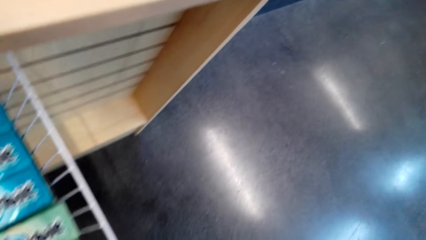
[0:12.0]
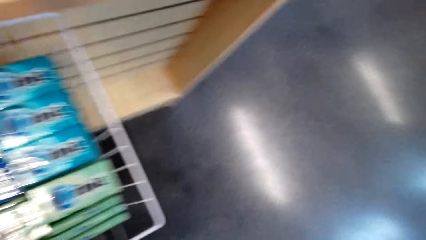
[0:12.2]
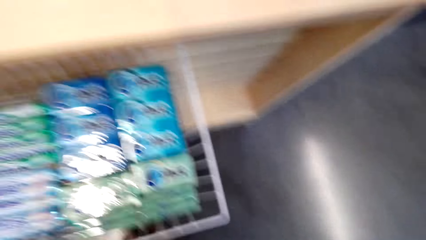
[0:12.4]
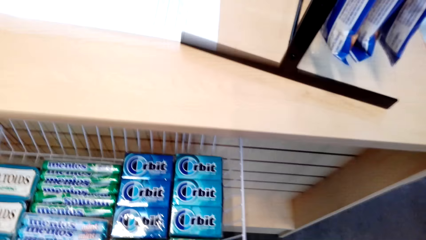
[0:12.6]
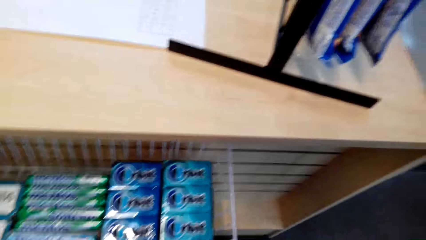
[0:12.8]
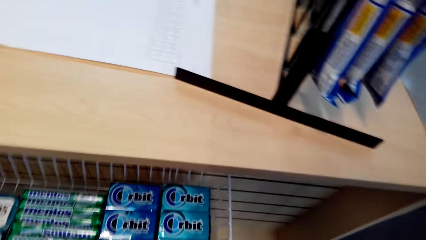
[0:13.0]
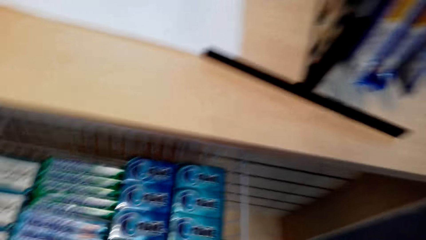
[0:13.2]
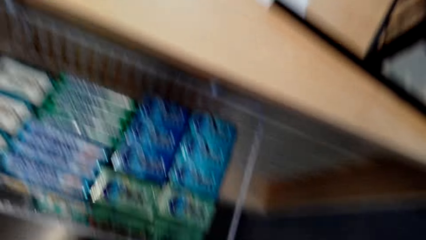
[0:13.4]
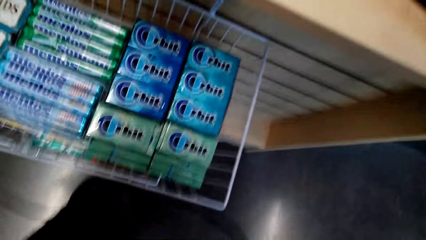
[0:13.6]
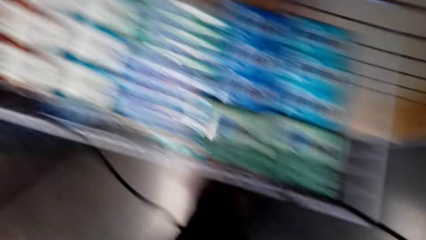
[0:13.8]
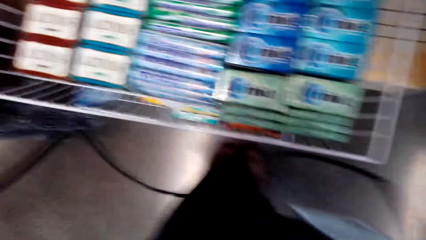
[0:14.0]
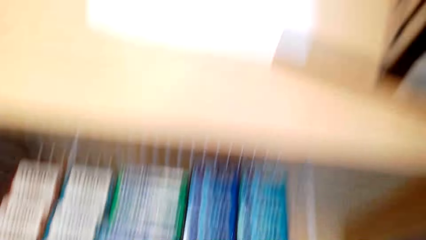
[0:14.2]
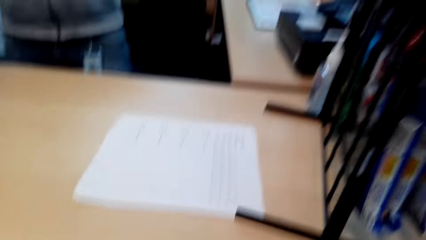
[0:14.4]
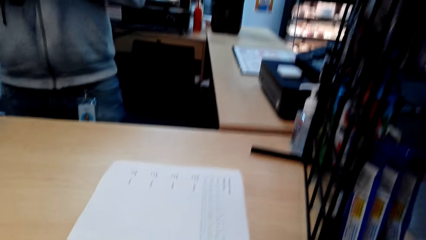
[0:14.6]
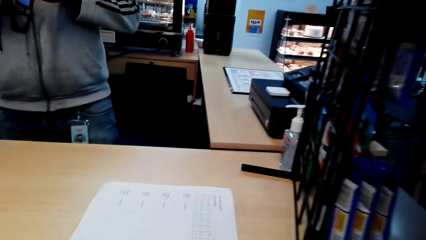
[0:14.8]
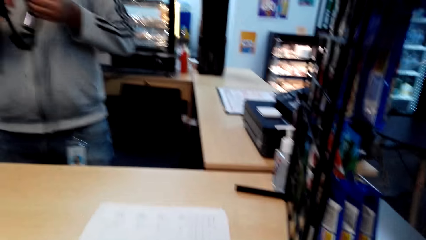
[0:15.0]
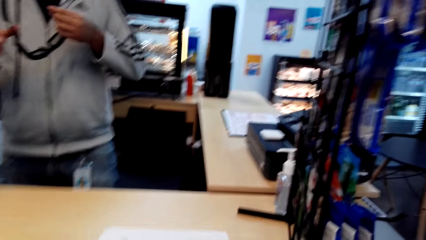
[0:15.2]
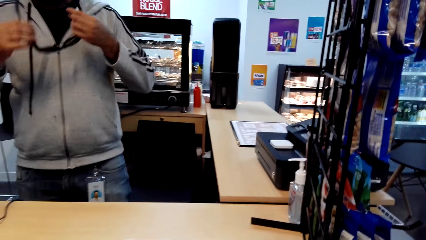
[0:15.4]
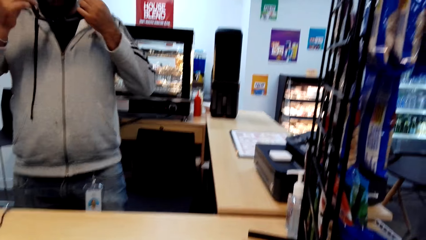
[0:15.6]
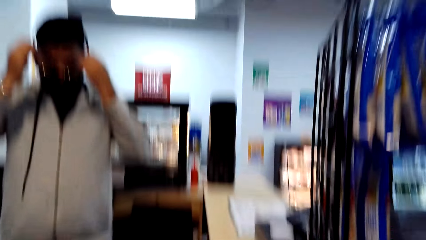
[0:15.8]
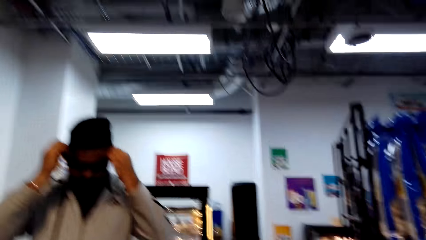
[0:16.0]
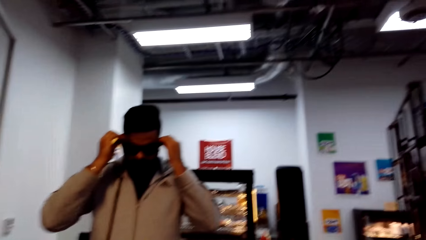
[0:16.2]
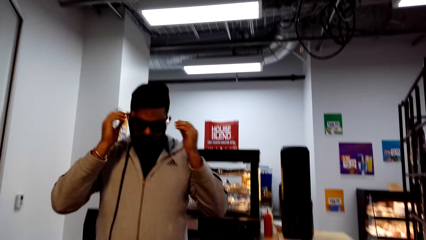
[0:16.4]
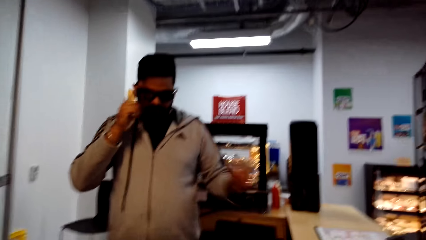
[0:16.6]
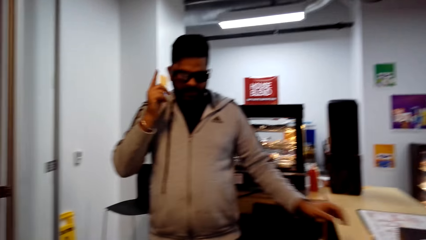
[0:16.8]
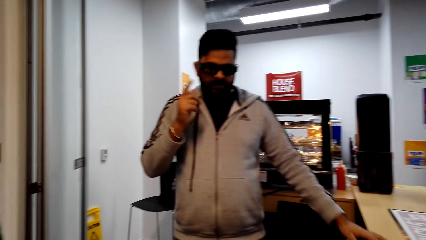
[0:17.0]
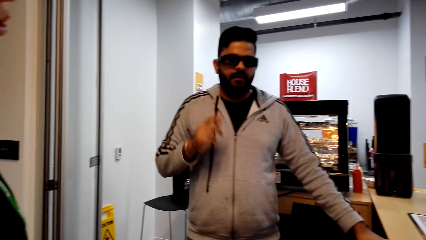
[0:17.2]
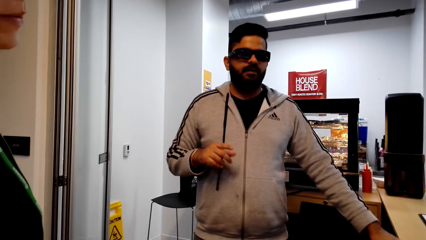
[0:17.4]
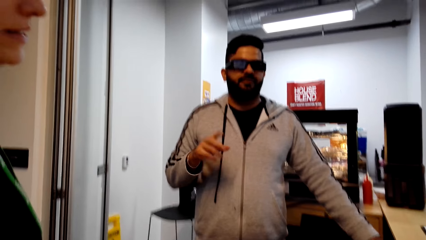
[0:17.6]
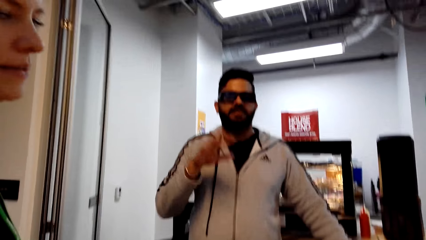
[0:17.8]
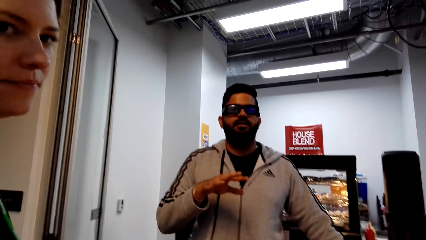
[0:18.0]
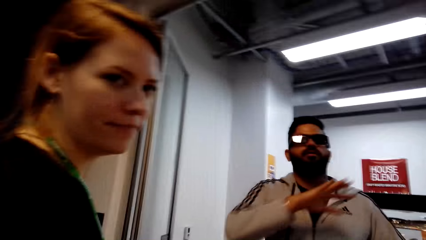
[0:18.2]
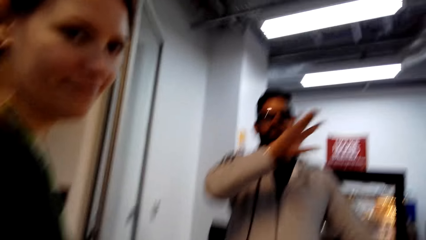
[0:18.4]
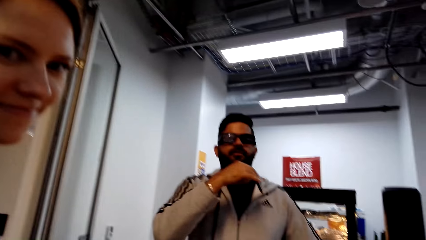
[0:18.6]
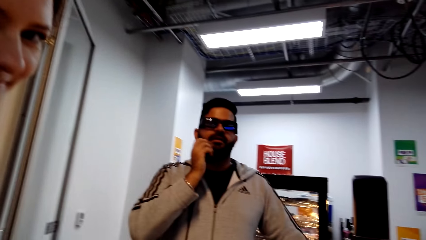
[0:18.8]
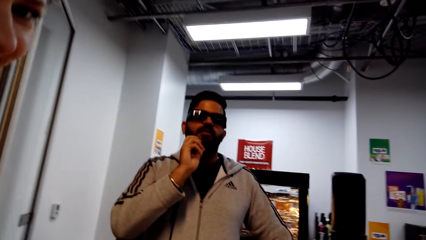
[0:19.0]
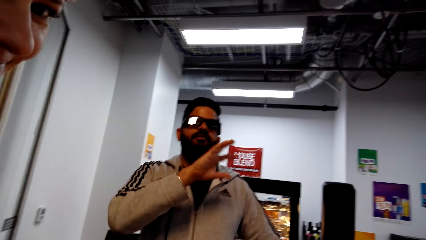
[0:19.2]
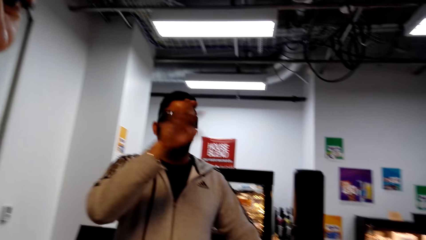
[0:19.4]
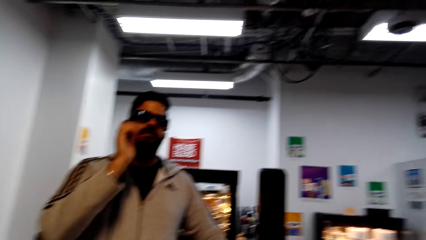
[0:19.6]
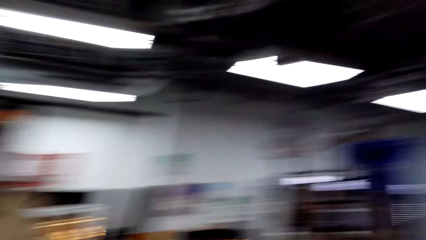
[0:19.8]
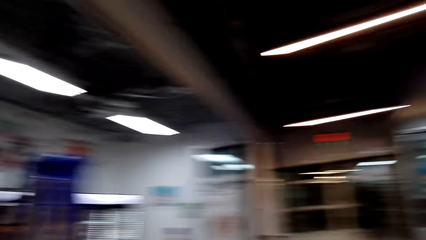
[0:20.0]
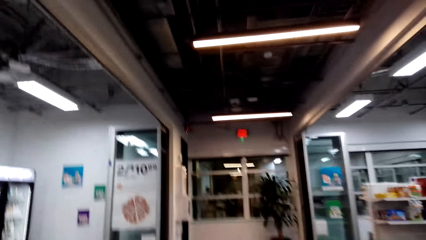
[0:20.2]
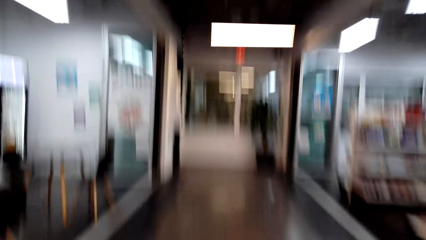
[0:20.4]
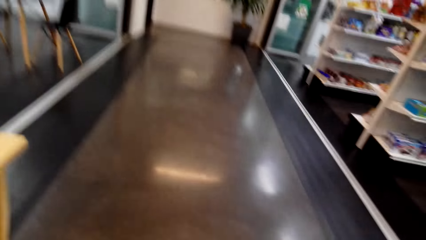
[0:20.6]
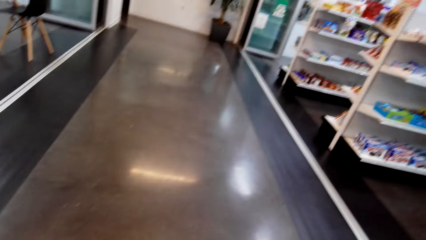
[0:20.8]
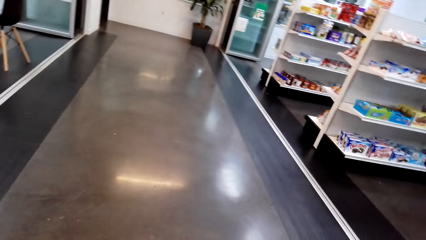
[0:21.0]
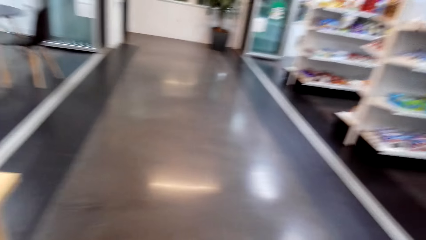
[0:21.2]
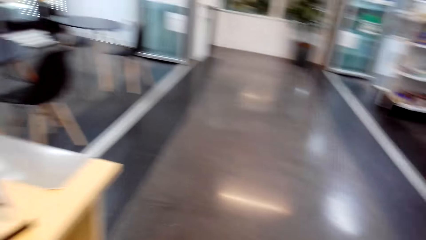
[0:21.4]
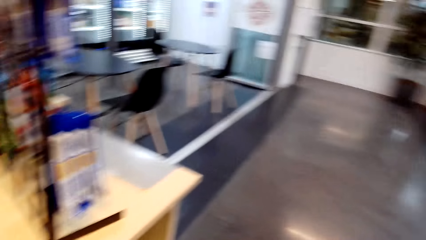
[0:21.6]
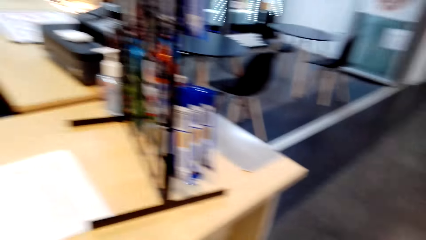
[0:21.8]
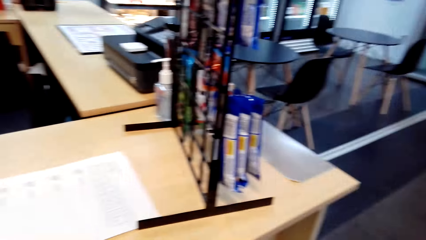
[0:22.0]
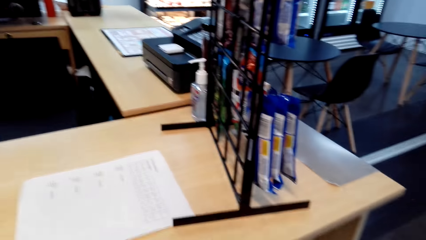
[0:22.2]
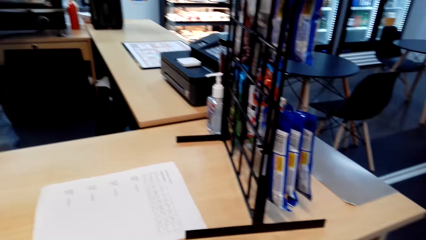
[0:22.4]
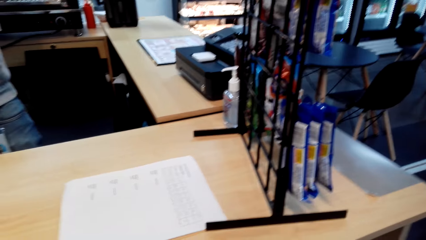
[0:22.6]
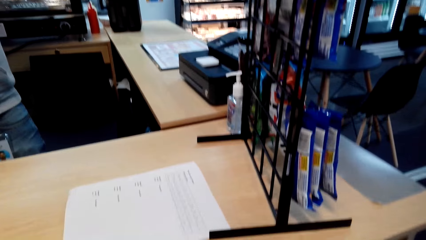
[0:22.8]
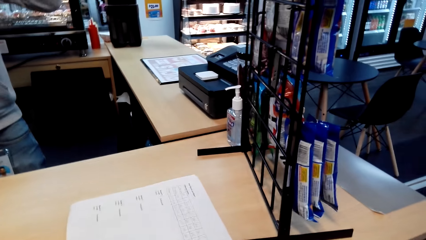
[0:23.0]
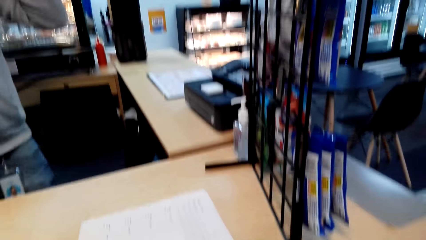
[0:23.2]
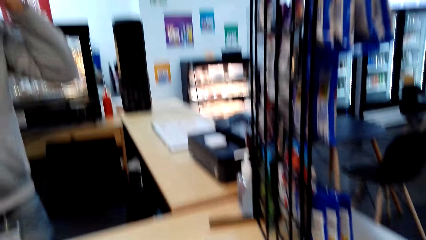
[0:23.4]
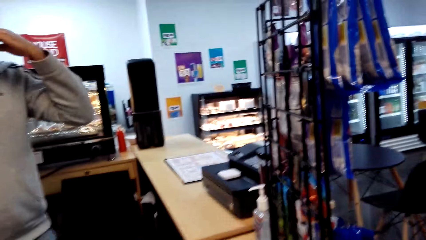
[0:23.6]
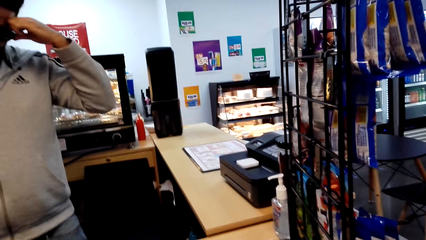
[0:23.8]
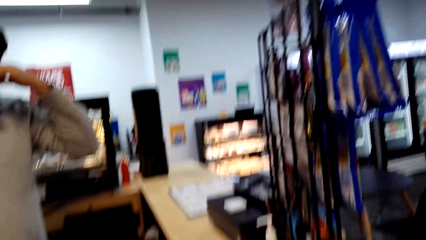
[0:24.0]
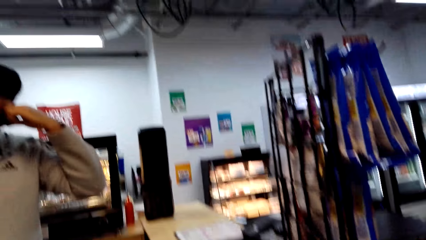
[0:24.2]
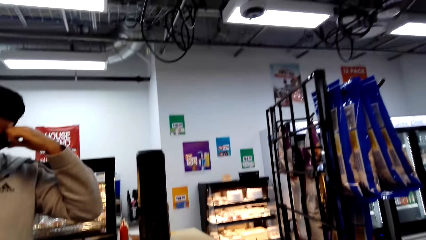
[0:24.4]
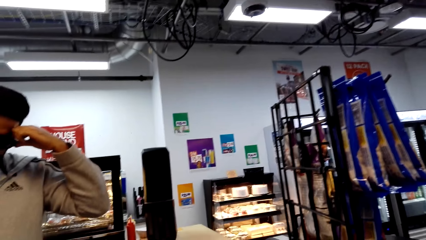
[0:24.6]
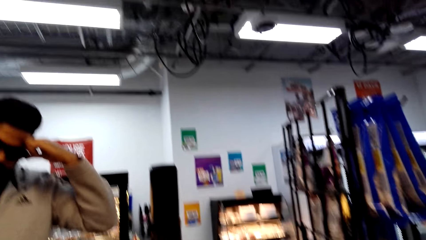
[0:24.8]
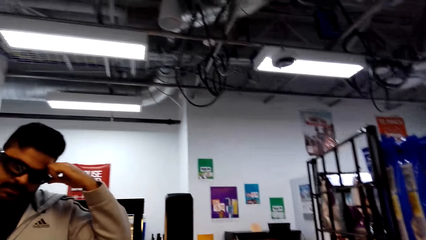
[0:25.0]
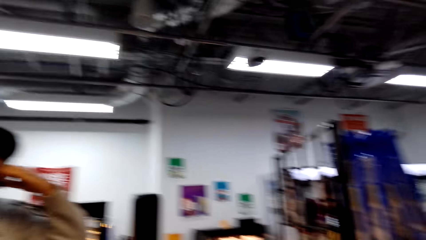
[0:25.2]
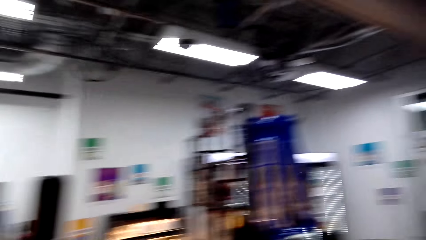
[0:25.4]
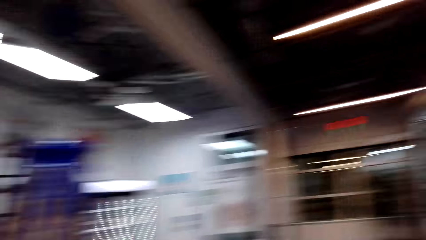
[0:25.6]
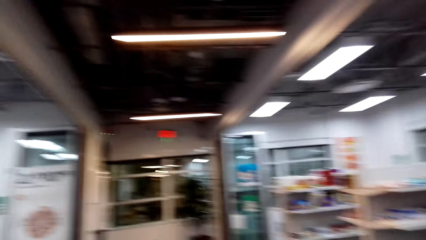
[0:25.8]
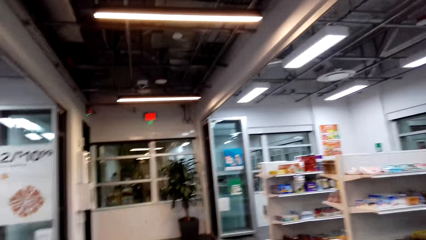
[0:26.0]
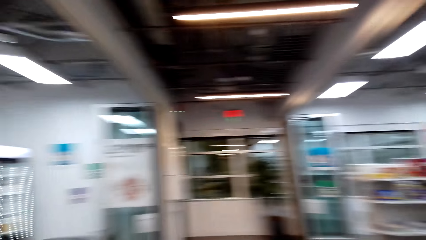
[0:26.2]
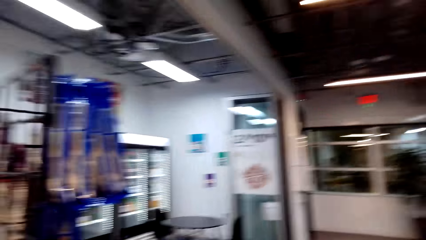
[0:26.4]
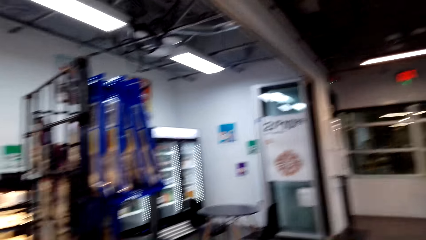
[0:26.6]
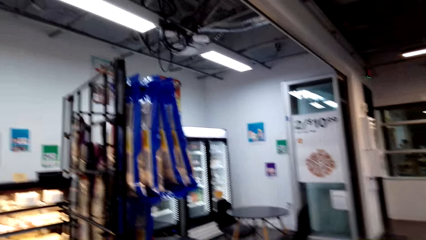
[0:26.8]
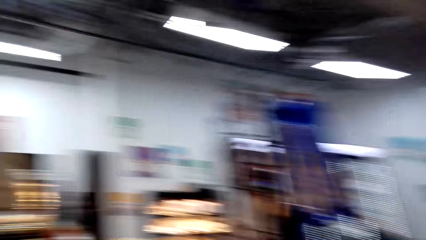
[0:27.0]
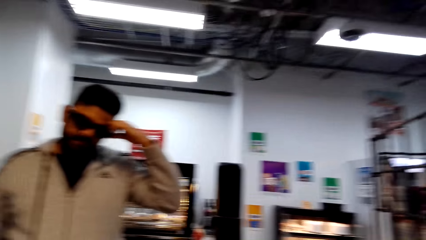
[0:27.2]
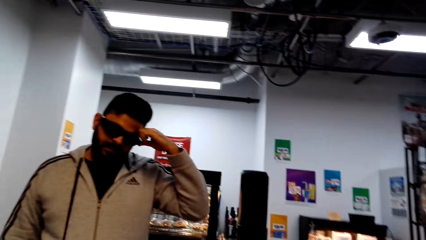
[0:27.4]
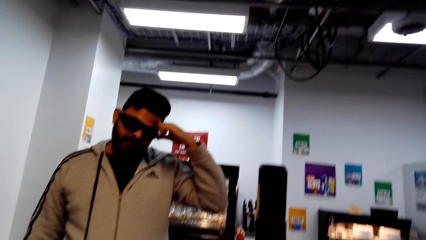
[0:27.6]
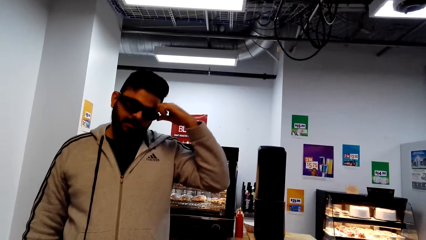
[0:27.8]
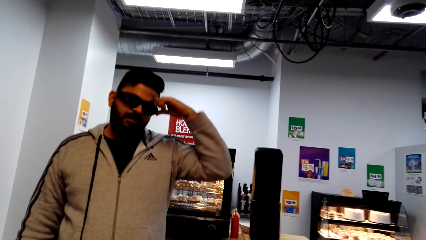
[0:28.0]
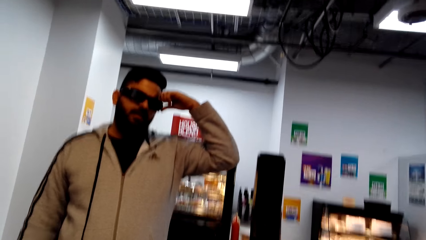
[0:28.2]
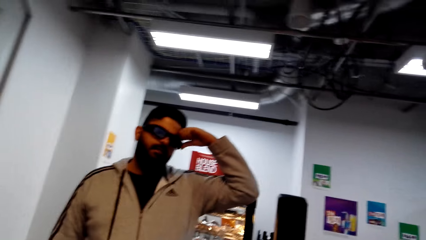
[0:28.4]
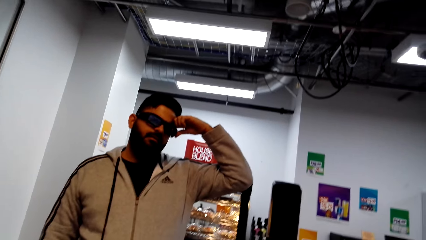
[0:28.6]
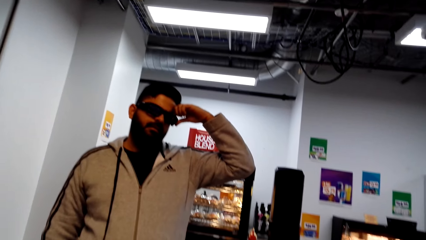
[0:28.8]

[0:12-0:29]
The camera wearer puts on the camera. They talk. A man wears specs. The man talks. The camera wearer talks.
